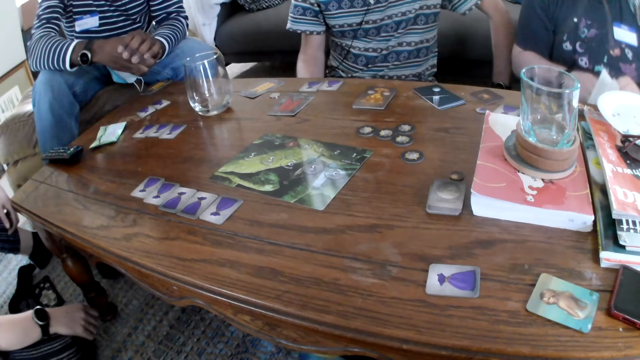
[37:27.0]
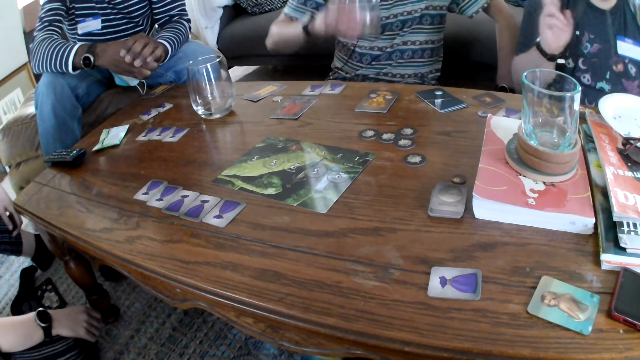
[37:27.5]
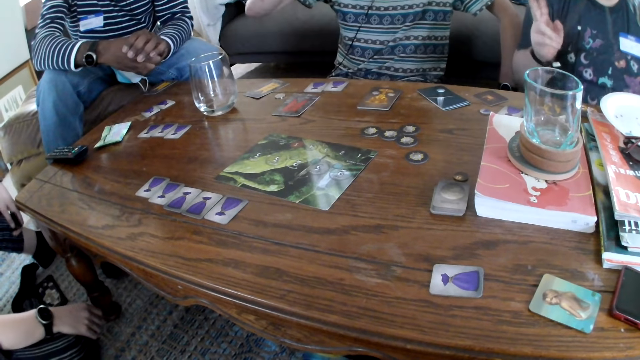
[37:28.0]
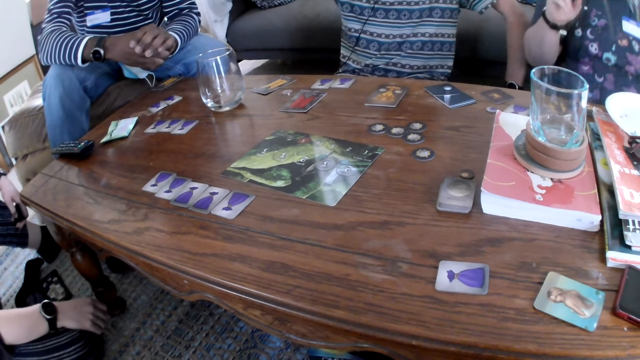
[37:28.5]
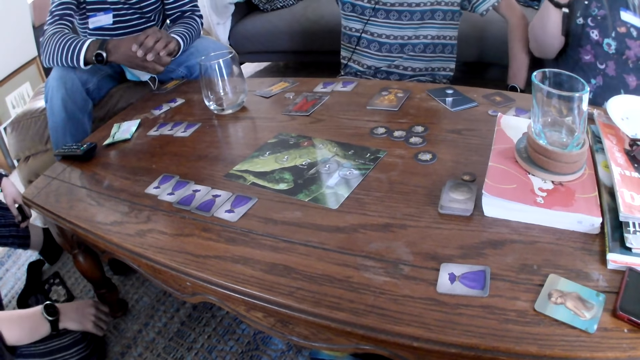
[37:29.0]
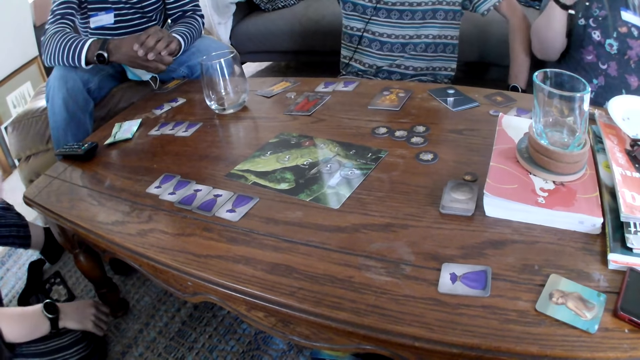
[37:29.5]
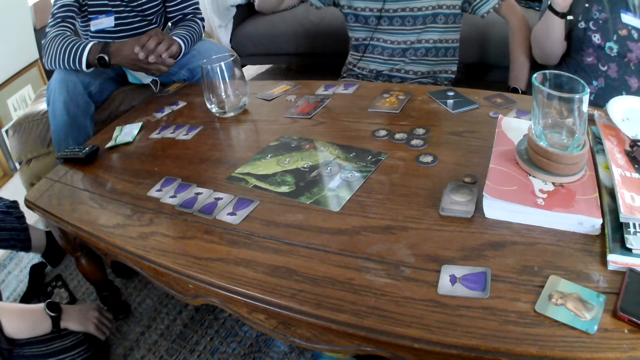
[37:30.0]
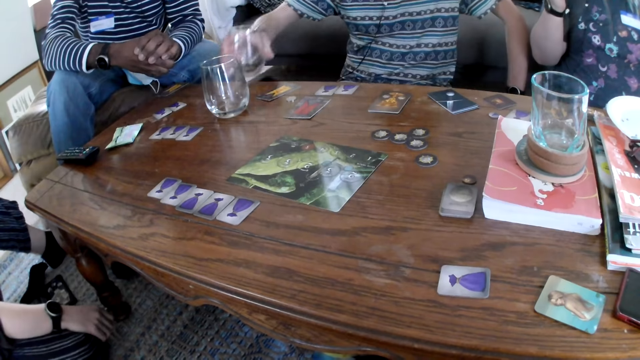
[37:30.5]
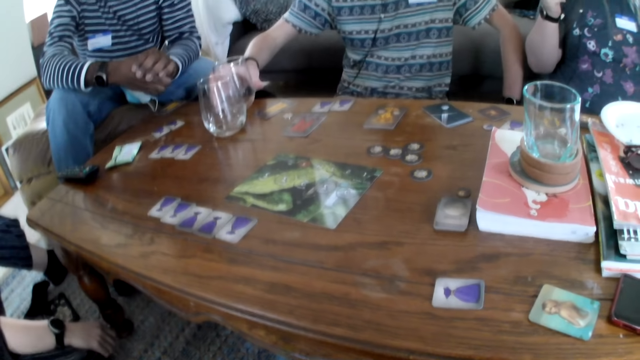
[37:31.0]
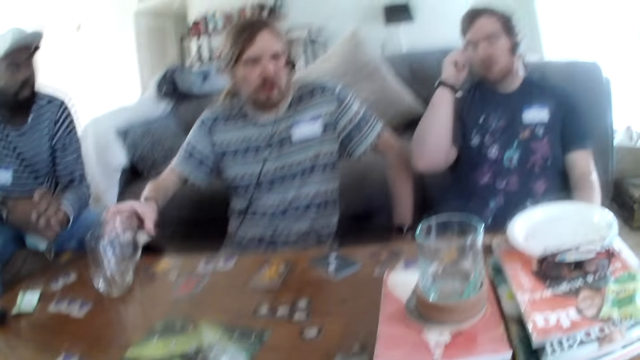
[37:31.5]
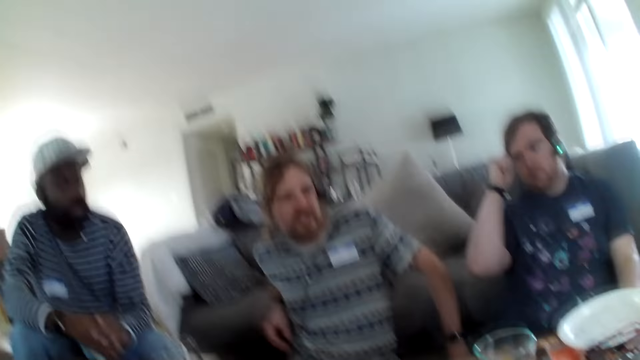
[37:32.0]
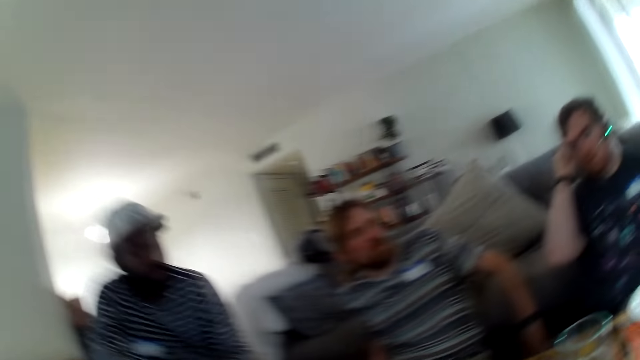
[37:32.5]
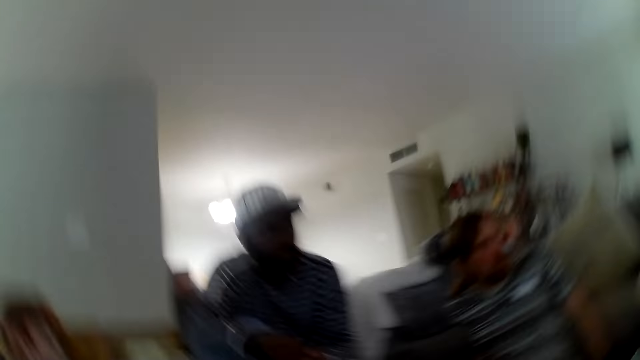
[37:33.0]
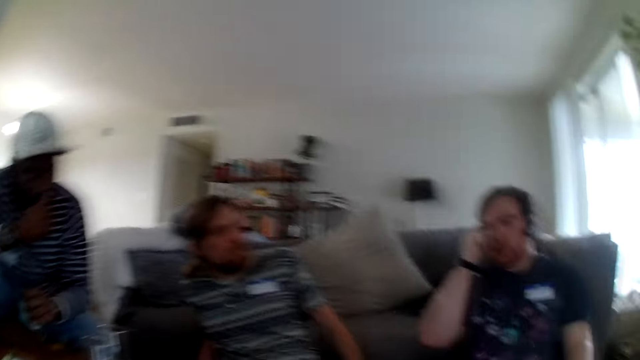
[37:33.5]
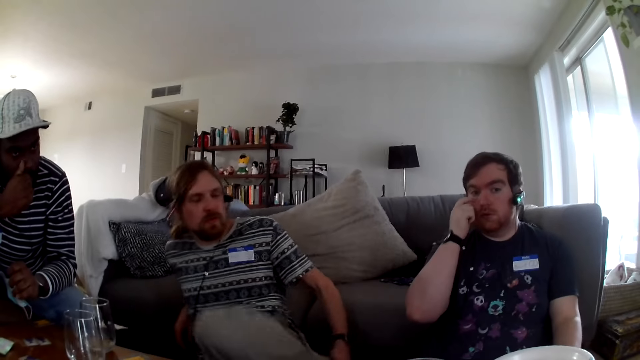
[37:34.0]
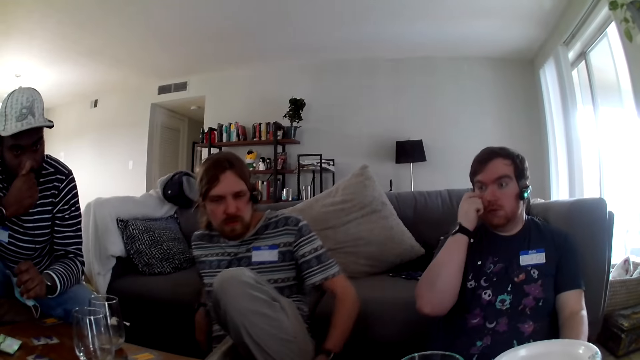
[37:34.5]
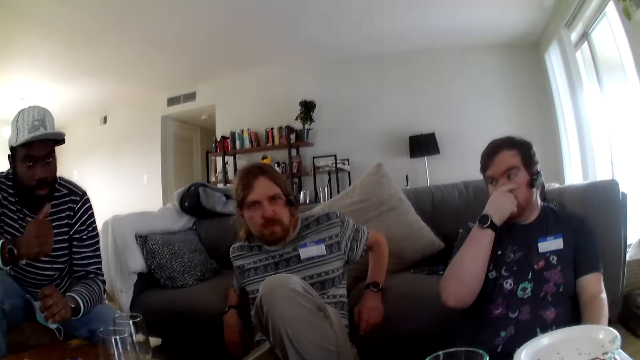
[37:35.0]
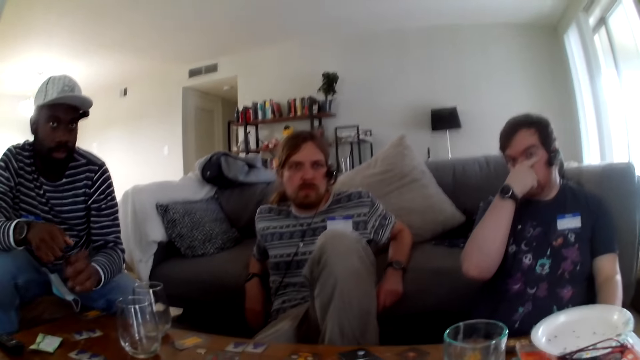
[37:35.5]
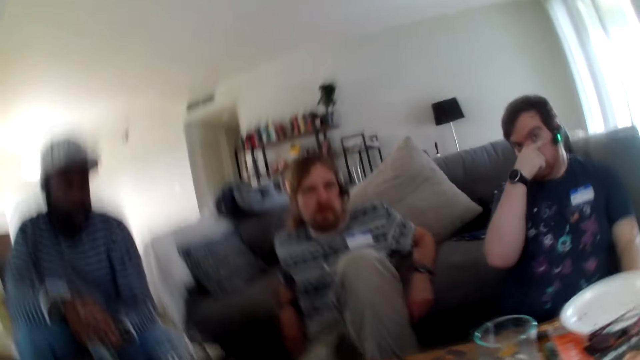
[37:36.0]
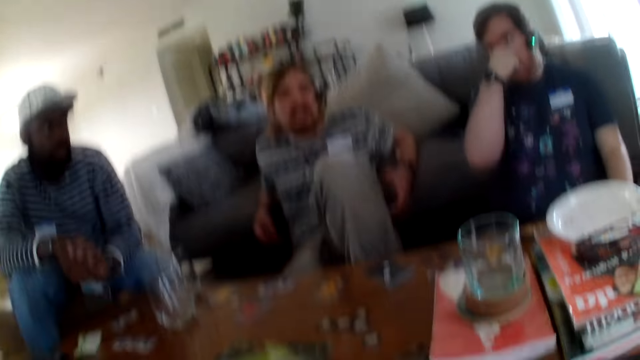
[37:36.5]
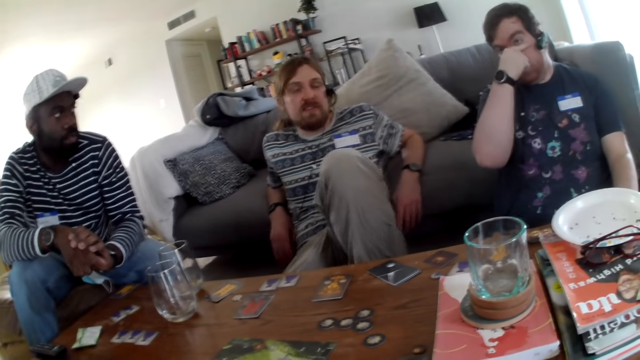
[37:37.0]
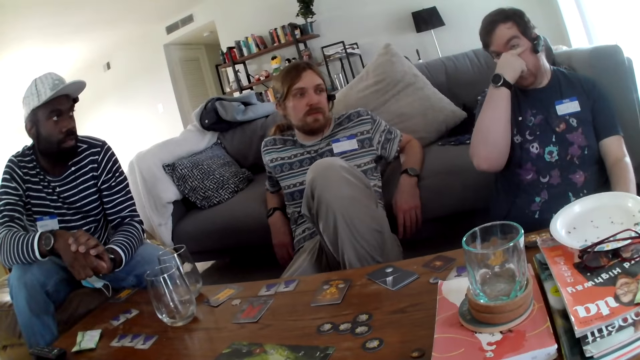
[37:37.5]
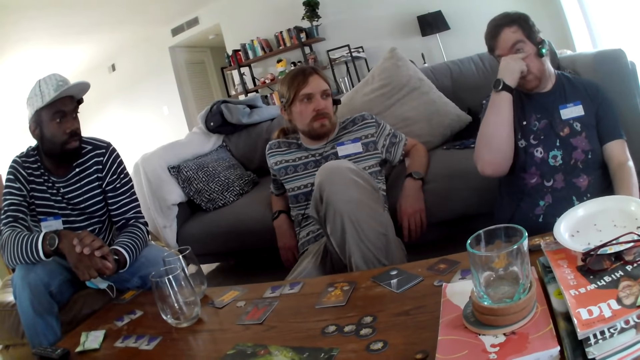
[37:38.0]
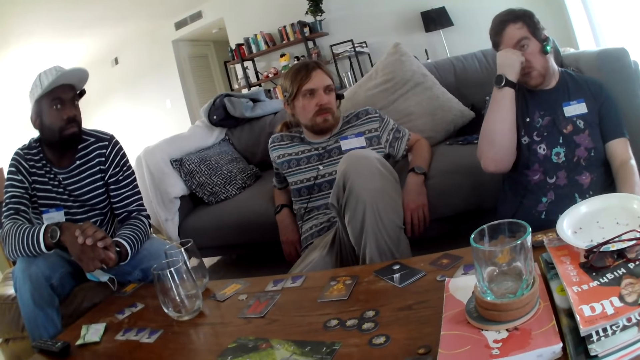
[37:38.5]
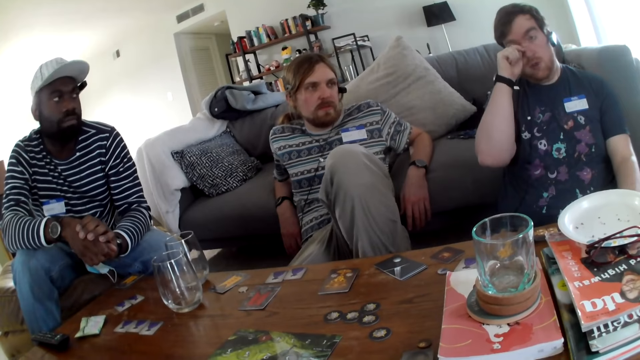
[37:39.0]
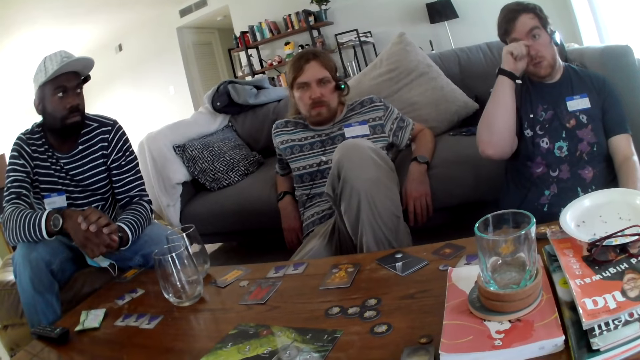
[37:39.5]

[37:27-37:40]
A man drinks water from a glass. Another man talks. The first man puts the glass on the table and drinks water from the glass. The camera wearer places the glass on the table. The first man talks. The camera wearer talks. The other man touches his face. The first man talks.

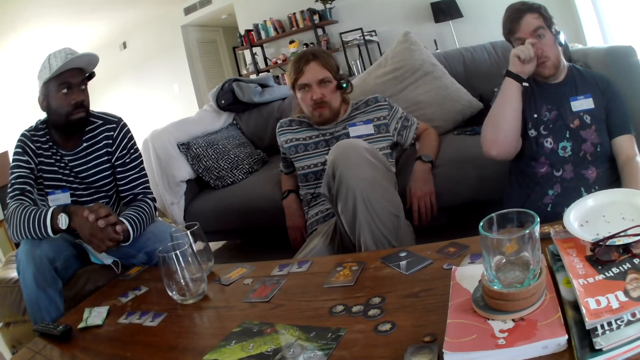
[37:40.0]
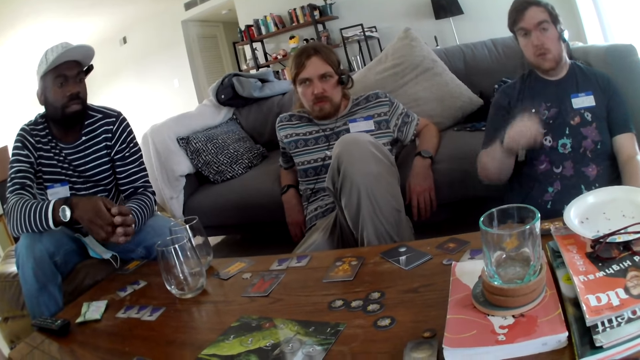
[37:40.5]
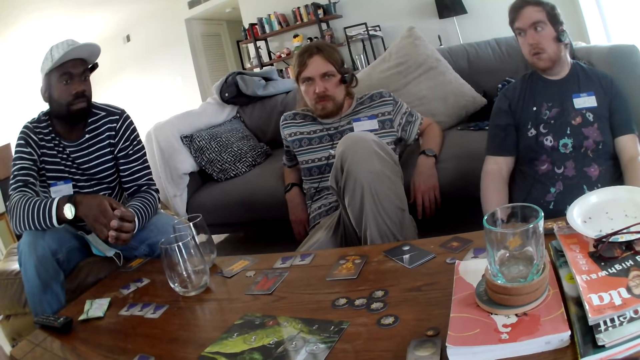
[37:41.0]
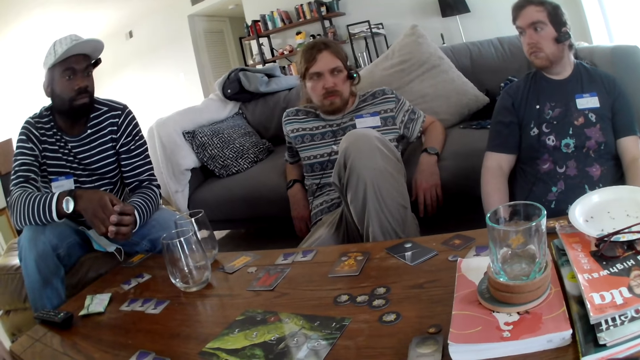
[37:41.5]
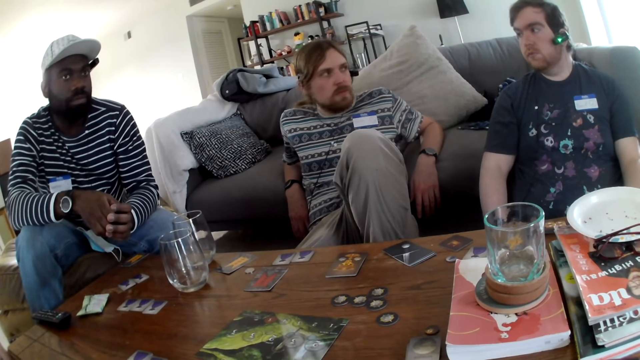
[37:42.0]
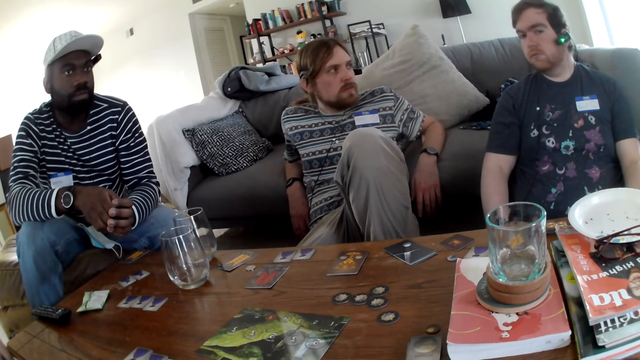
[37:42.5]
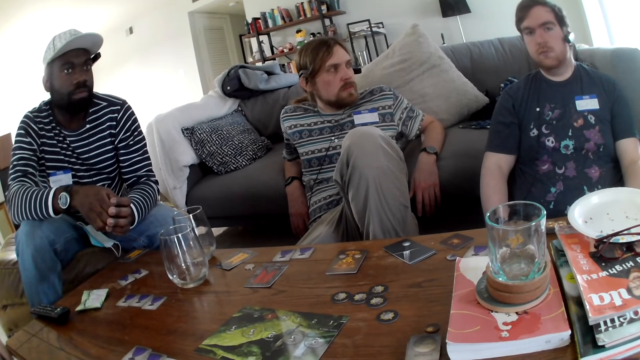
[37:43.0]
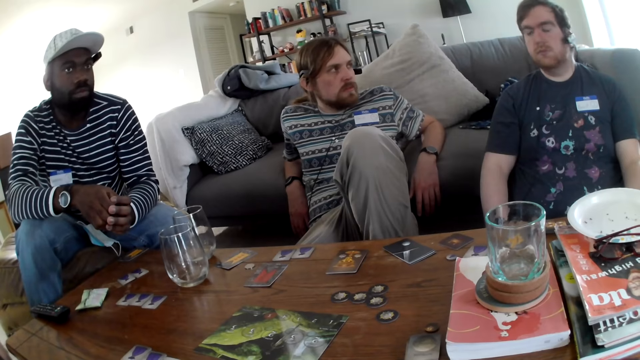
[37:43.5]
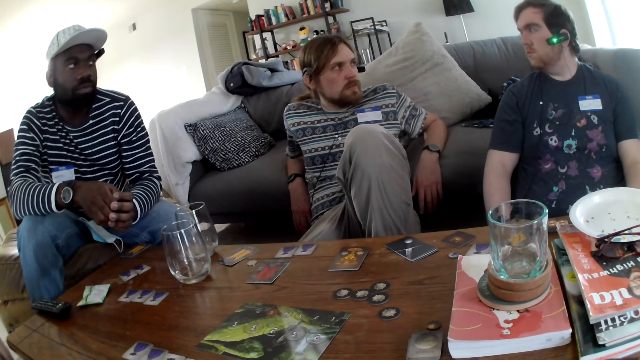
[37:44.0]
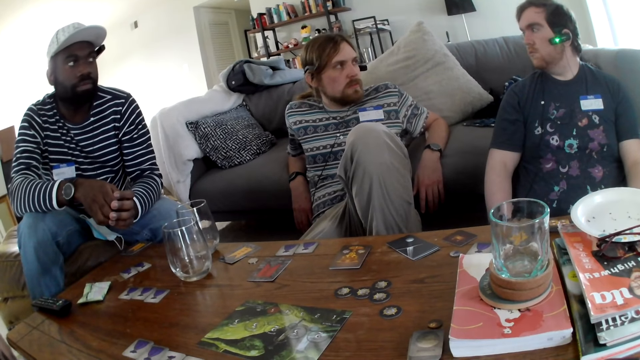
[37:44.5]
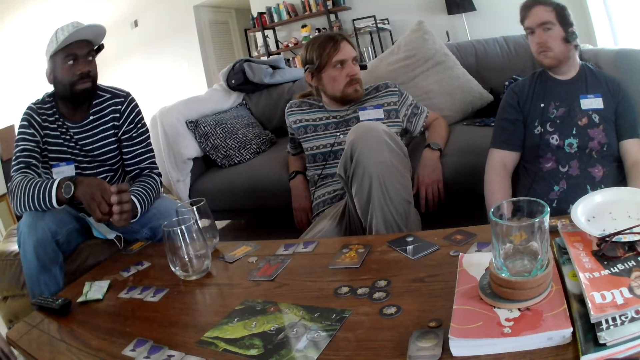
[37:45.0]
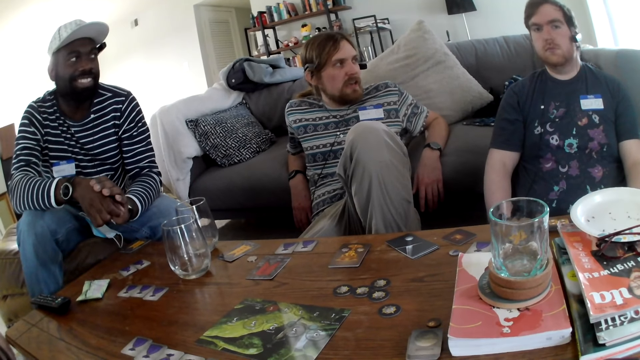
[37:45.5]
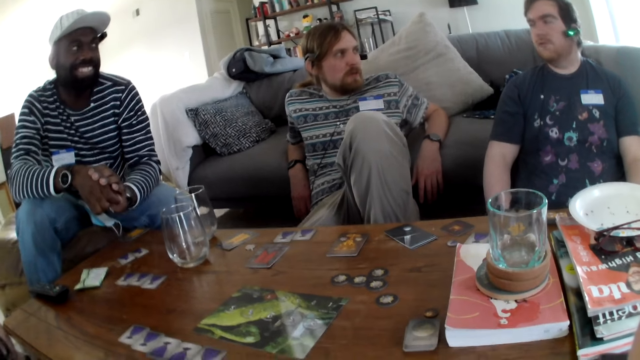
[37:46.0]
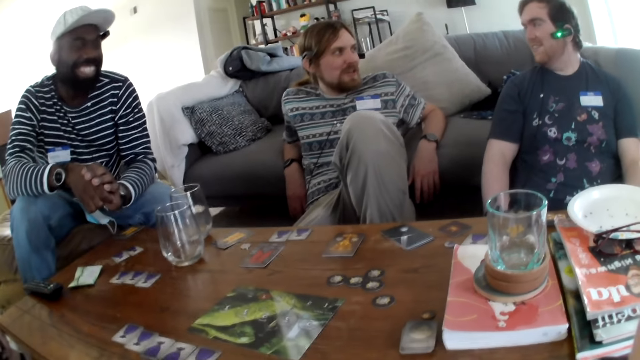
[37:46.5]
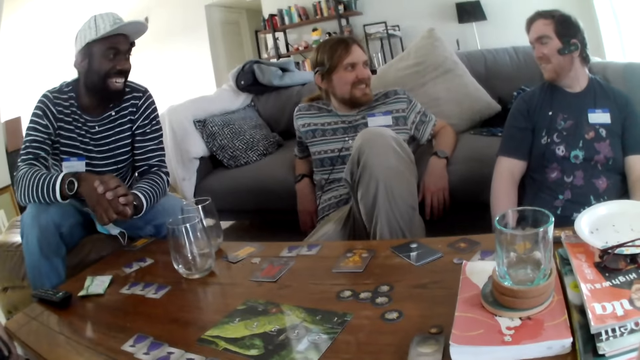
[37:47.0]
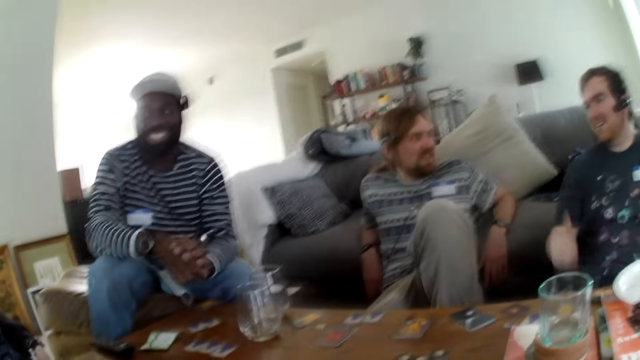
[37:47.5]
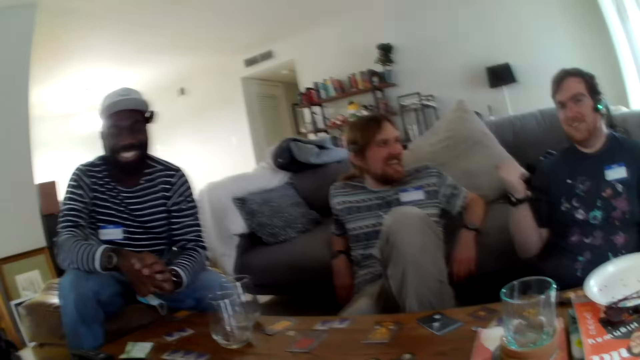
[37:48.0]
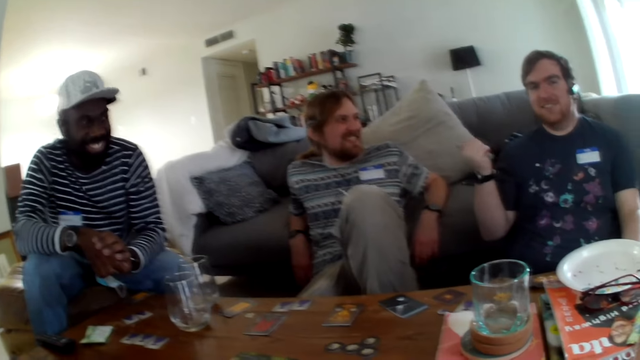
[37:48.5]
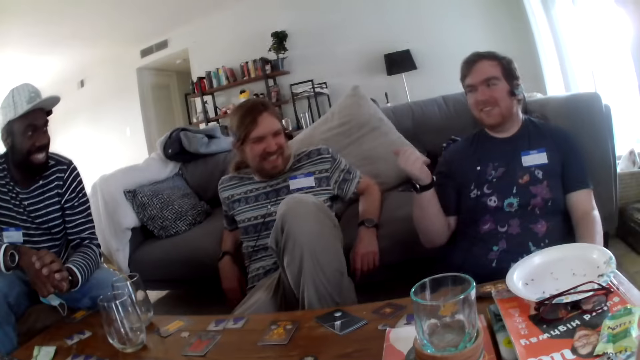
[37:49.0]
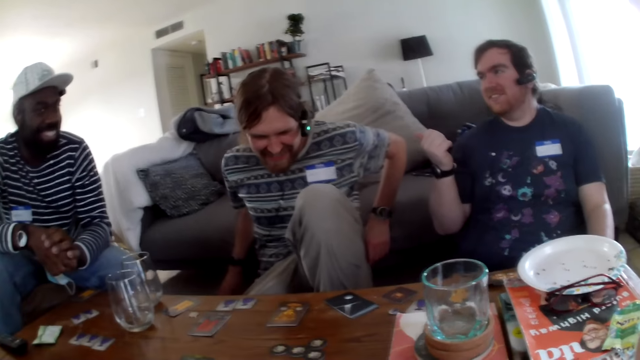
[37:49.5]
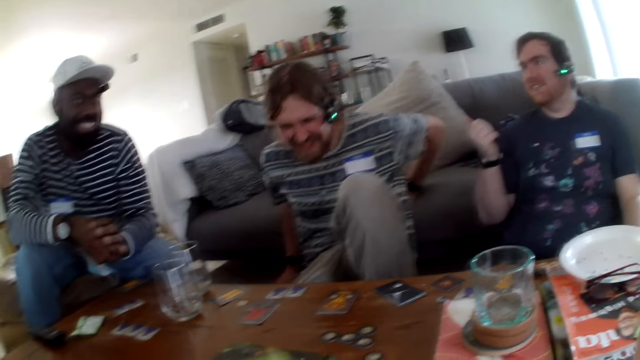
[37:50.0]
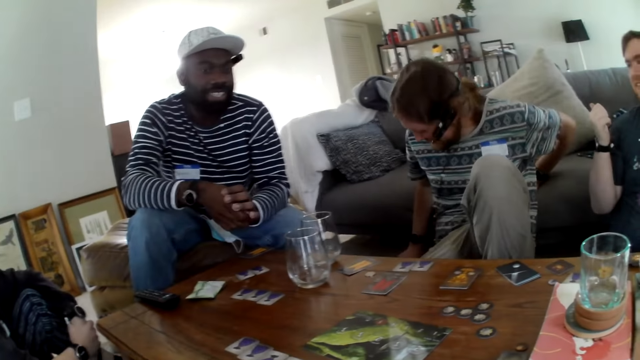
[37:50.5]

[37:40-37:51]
A man talks. Another man looks at the first man and talks to the first man. The first man laughs. The other man laughs. A person laughs. The camera wearer talks. The first man talks to the other man. The other man laughs. The camera wearer laughs. The person laughs.
